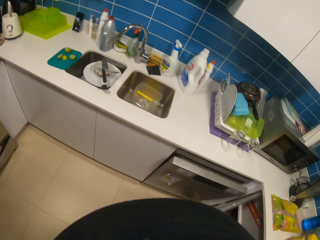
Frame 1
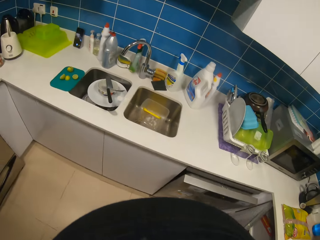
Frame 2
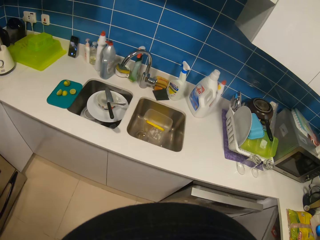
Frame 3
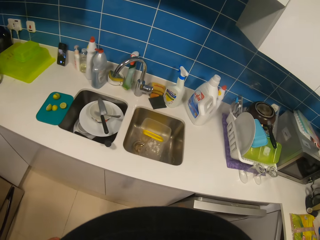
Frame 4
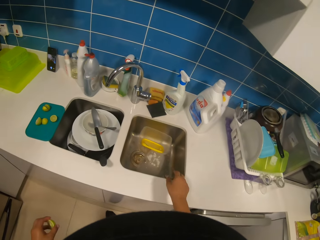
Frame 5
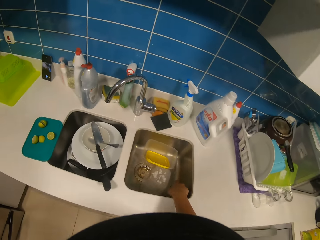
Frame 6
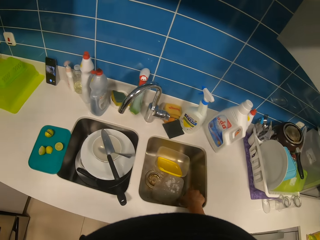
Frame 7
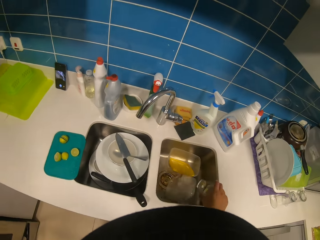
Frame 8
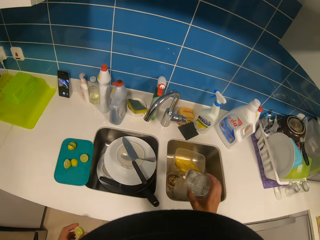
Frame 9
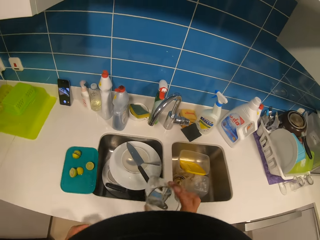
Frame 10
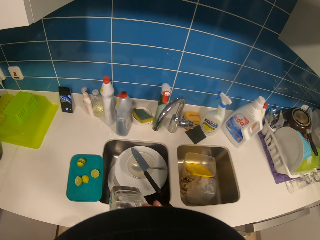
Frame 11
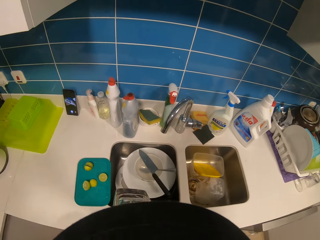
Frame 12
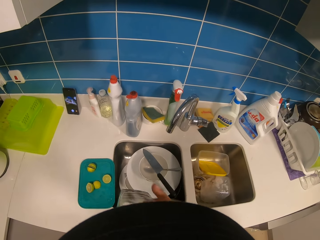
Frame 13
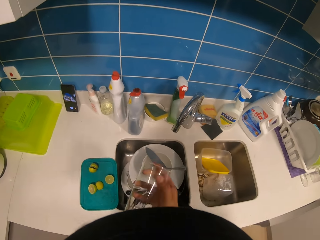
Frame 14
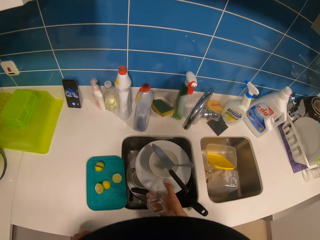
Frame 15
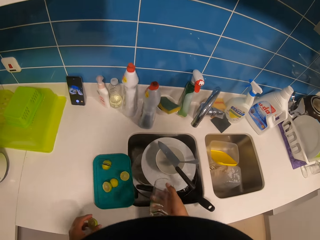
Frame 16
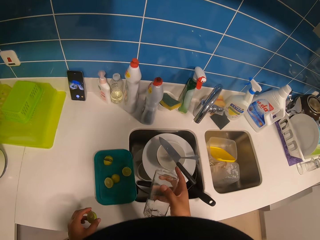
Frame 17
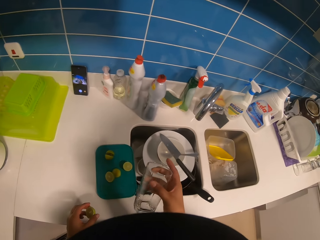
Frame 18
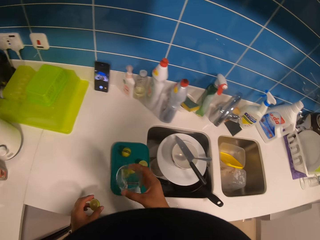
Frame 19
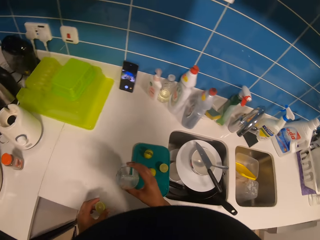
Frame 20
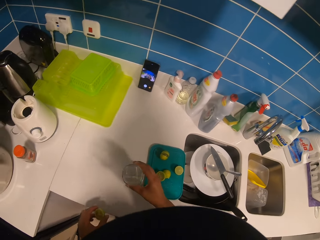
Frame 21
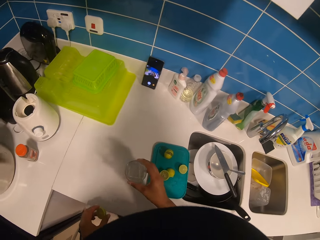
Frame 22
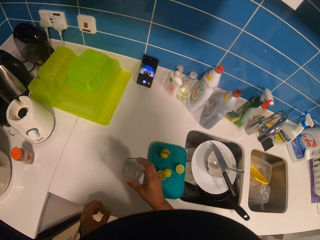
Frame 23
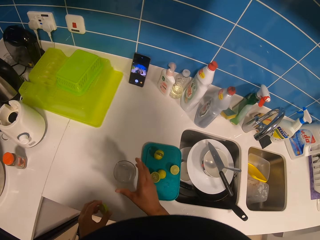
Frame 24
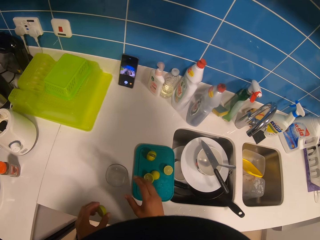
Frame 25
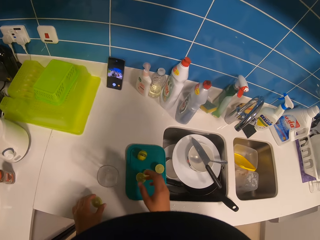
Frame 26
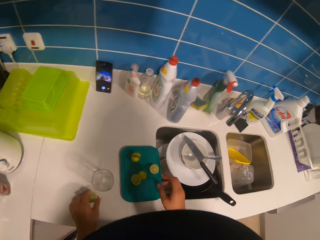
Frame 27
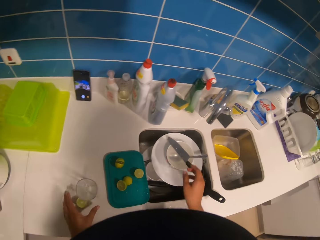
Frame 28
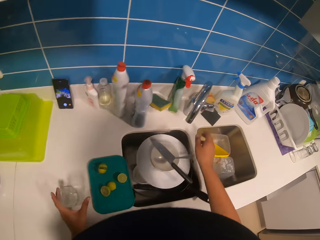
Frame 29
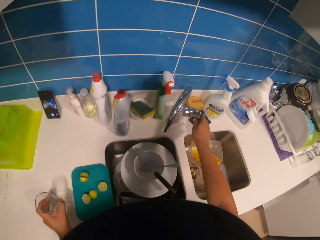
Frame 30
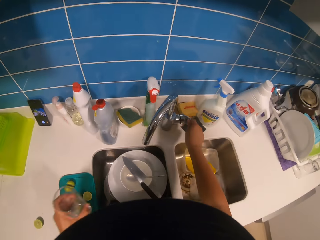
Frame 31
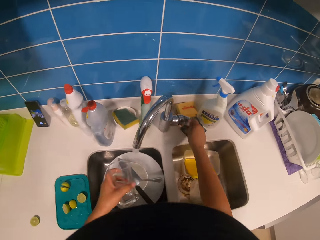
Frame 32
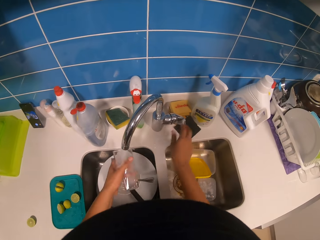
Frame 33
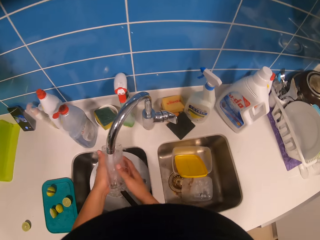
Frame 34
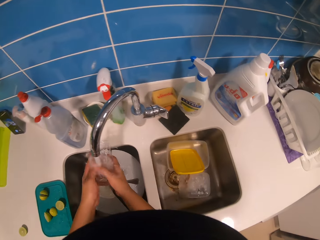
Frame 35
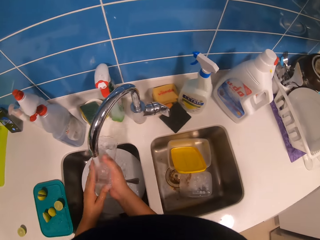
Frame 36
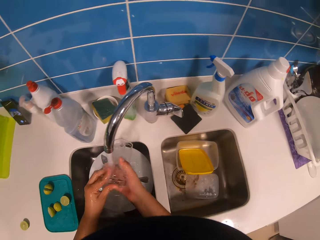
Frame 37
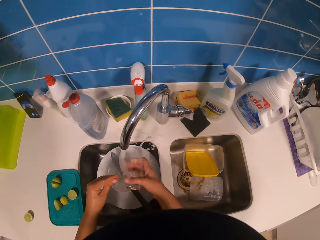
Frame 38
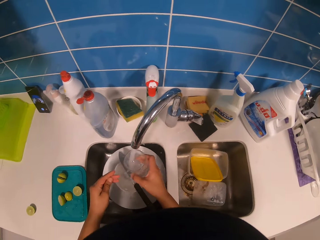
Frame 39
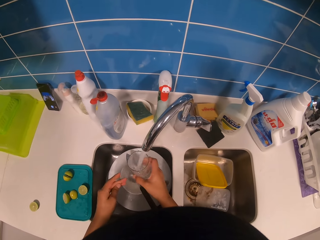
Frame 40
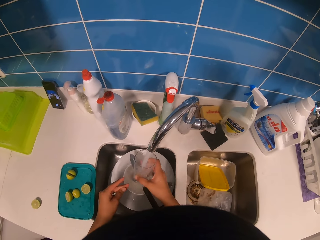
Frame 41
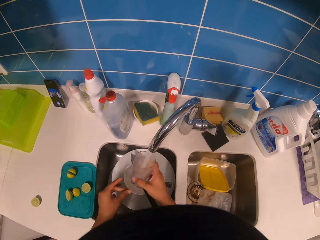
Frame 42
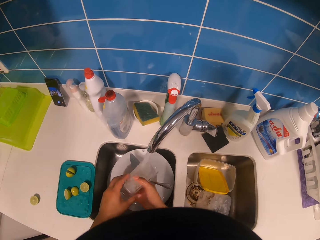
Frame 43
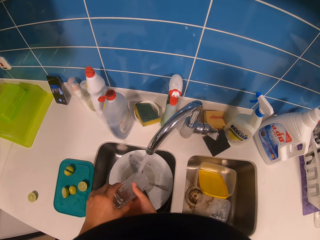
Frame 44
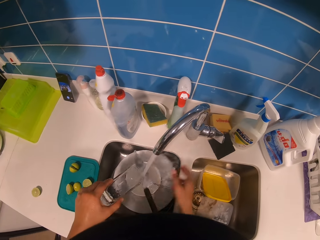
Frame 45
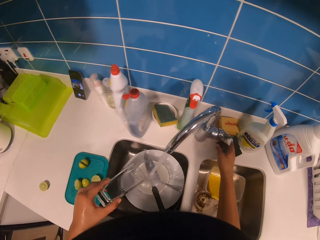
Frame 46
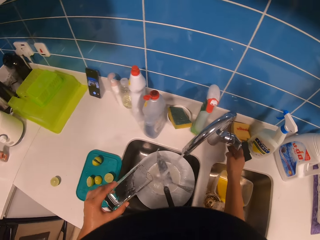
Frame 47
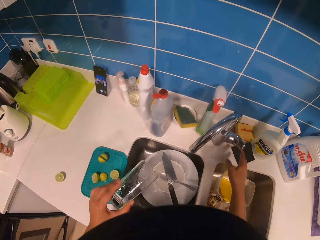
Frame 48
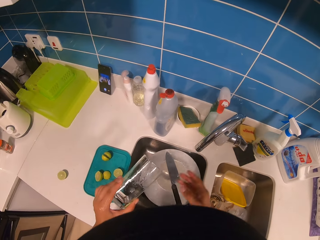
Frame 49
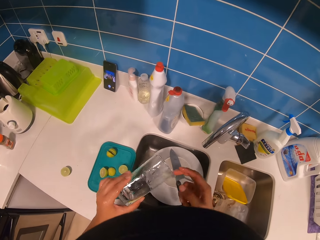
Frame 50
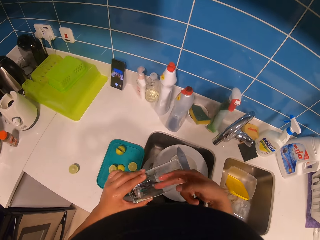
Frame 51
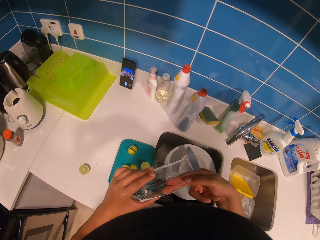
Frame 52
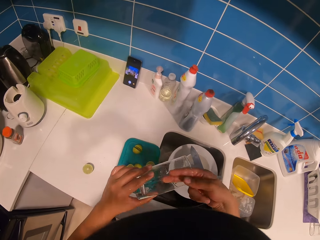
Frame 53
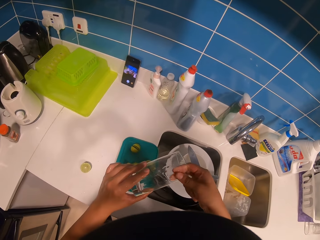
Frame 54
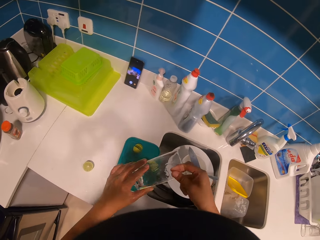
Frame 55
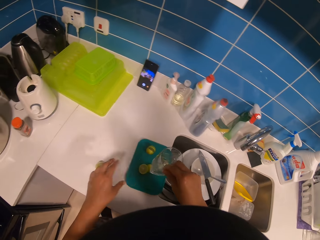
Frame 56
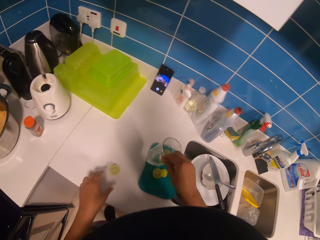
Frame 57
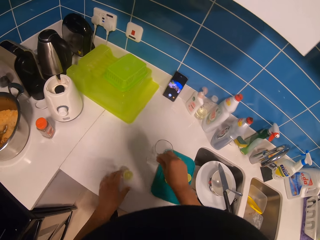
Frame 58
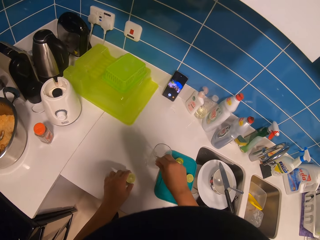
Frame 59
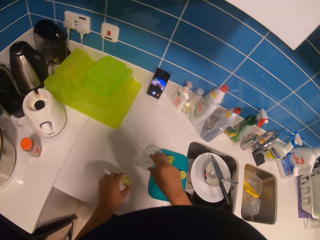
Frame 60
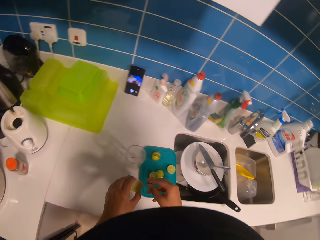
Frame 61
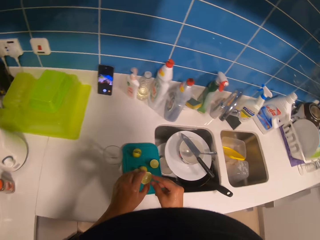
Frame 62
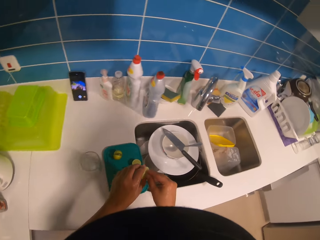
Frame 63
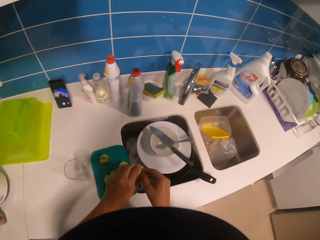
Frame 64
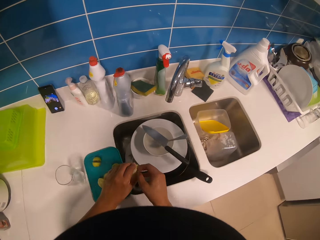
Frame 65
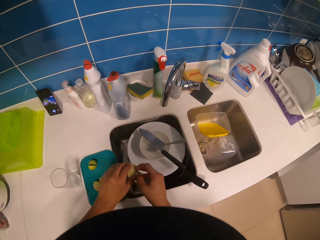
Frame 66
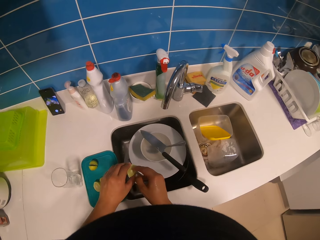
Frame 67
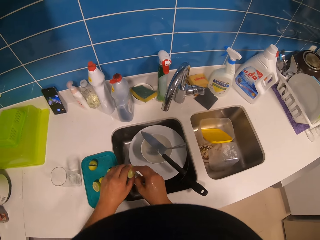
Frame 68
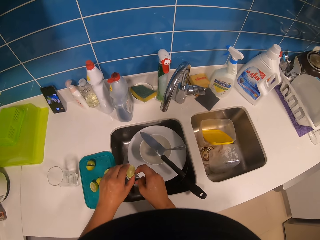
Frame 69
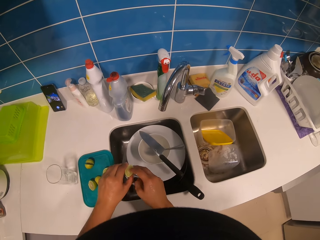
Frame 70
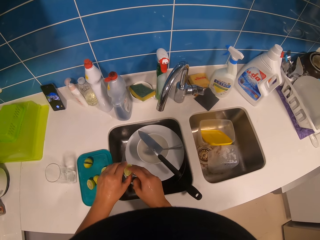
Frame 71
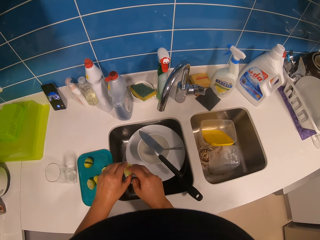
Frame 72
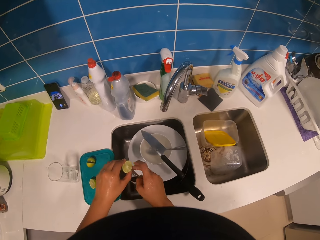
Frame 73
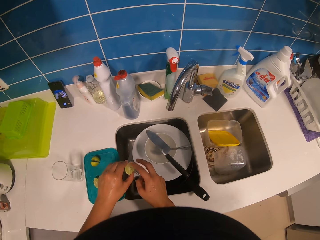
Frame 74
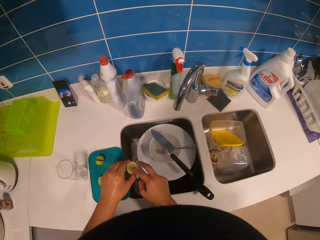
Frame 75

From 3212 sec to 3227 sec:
The camera wearer closes the cabinet with the right hand. They pick up the glass from the sink with the right hand. They put the glass down. They hold the glass with the right hand. They open the tap with the right hand. They rinse the glass with both hands. They close the tap with the right hand. They put the glass on the cabinet. They pick up the sliced lemon with the right hand. They remove the seed from the lemon with the right hand.

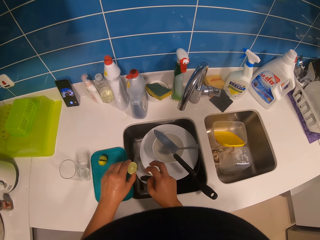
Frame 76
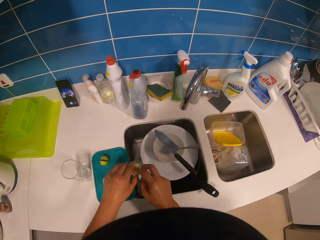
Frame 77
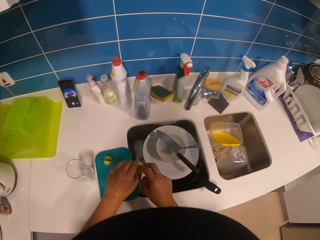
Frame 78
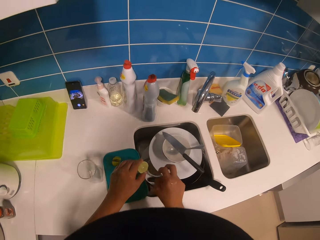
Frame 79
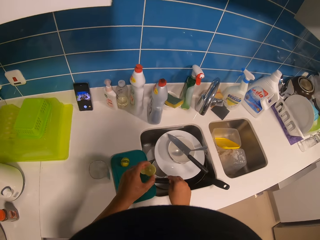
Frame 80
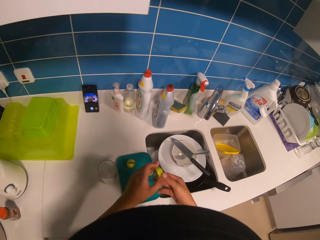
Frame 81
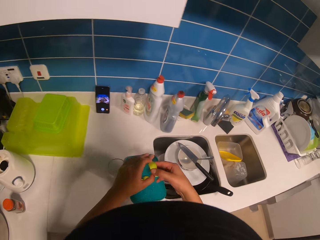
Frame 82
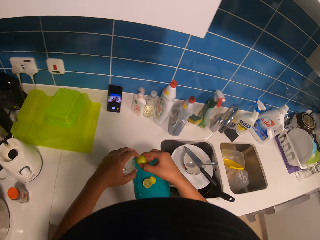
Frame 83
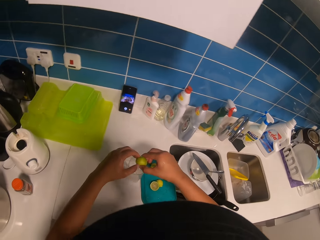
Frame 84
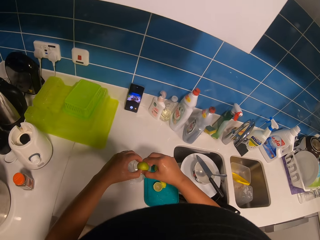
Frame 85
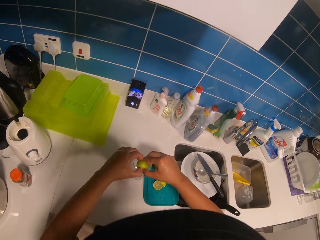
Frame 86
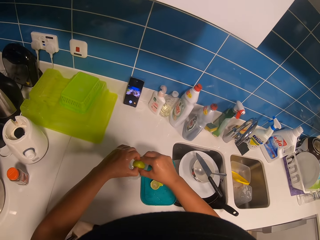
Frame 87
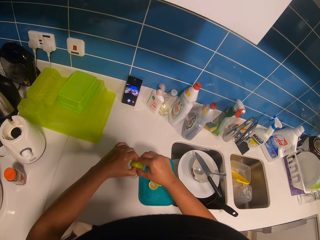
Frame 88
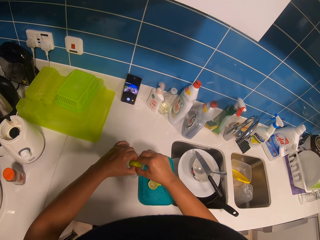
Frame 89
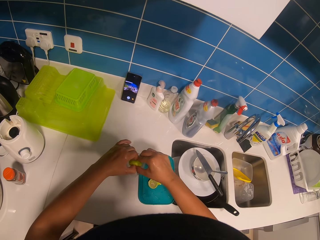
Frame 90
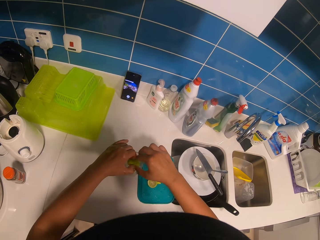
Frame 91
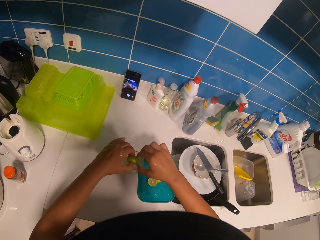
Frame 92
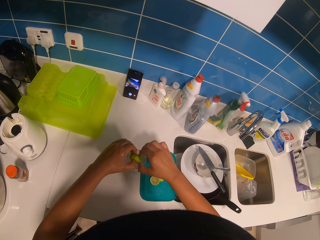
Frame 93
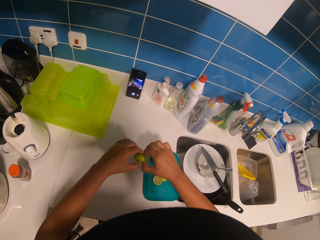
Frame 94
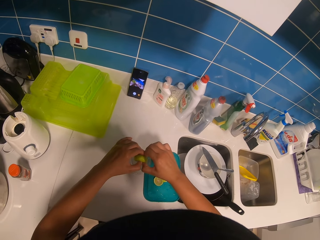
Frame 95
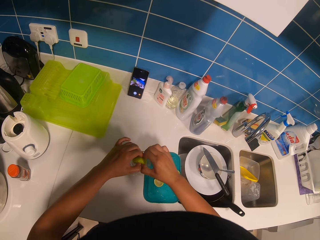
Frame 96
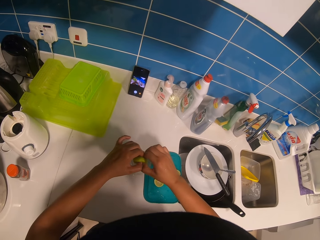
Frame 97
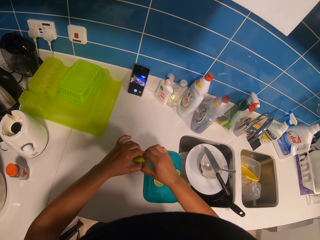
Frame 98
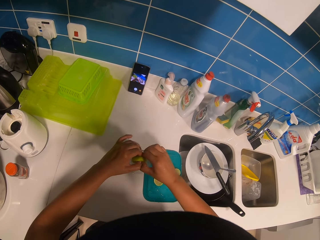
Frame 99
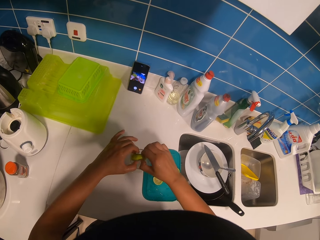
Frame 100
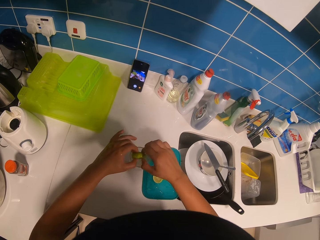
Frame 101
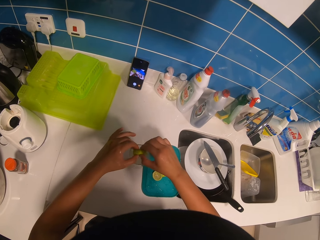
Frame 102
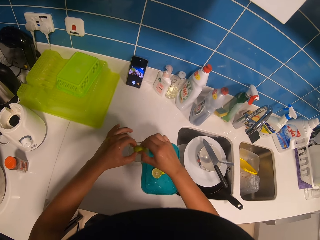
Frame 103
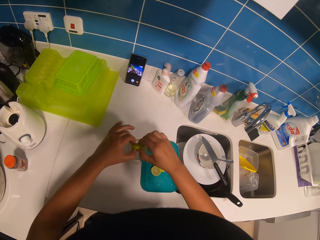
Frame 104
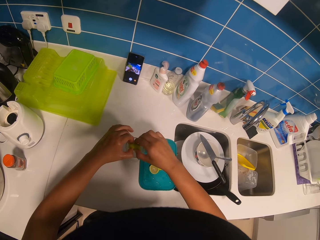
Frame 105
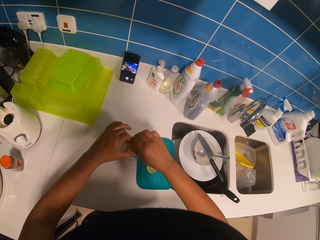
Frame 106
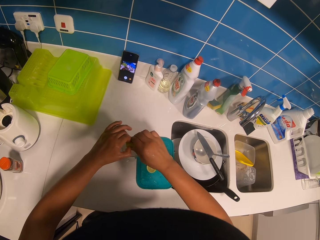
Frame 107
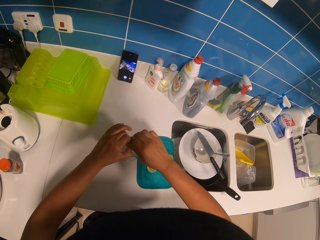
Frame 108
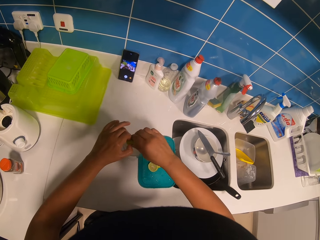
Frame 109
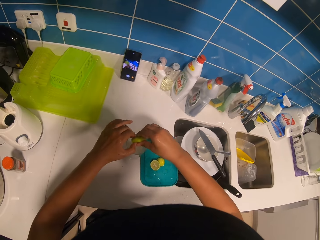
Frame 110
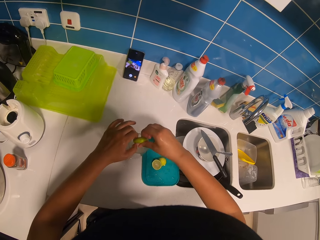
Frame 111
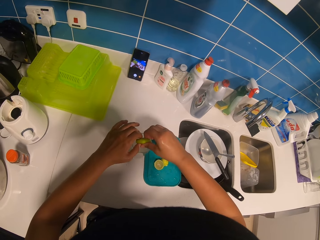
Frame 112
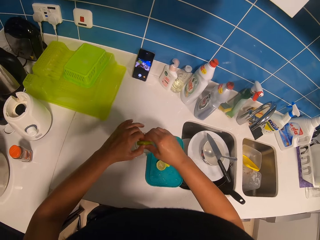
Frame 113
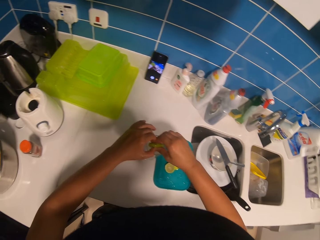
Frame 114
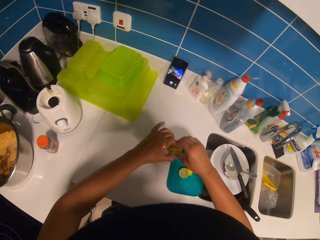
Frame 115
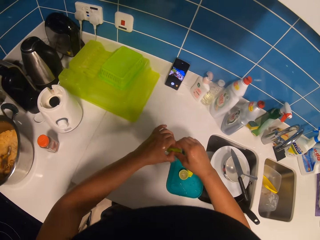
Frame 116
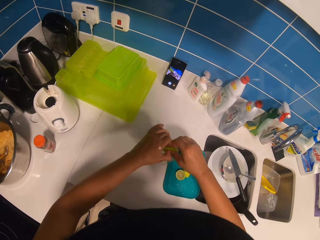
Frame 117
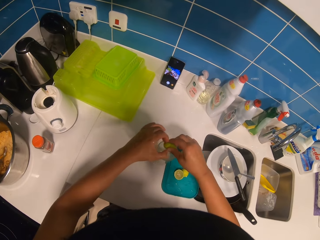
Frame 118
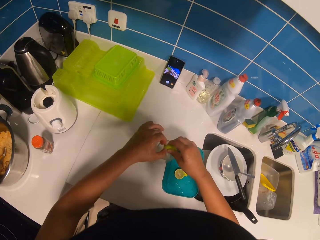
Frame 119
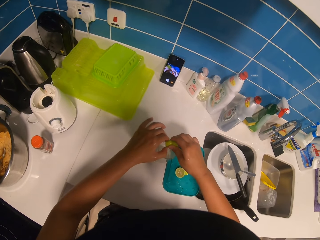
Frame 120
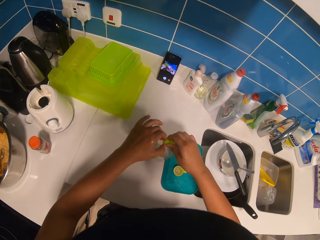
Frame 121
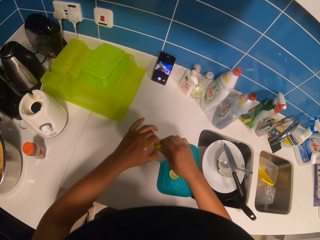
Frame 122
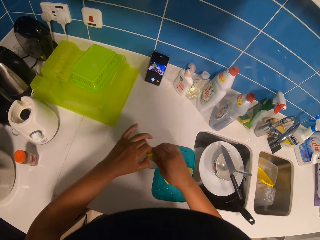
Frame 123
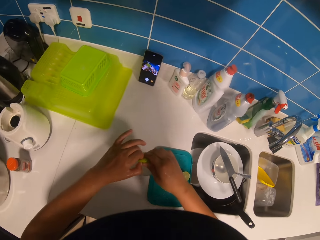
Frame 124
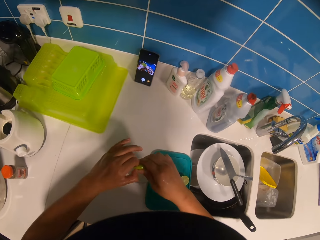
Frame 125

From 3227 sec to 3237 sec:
The camera wearer squeezes the lemon with both hands in the glass.
